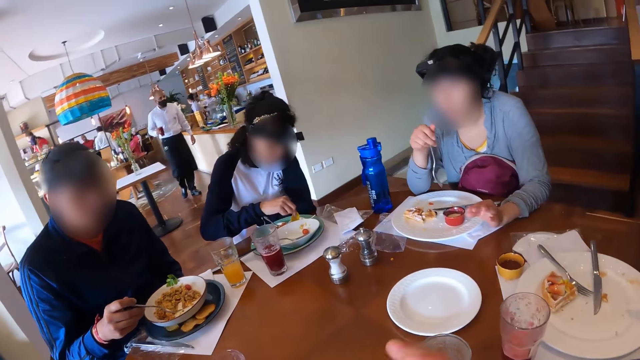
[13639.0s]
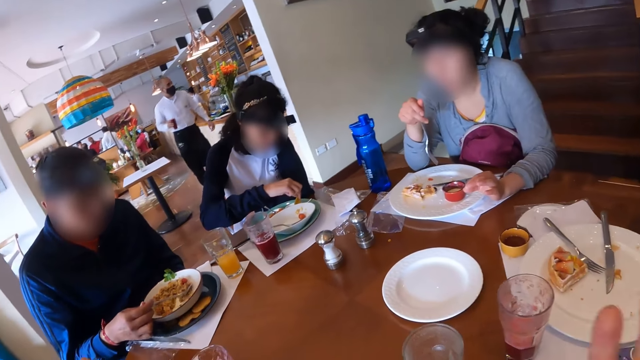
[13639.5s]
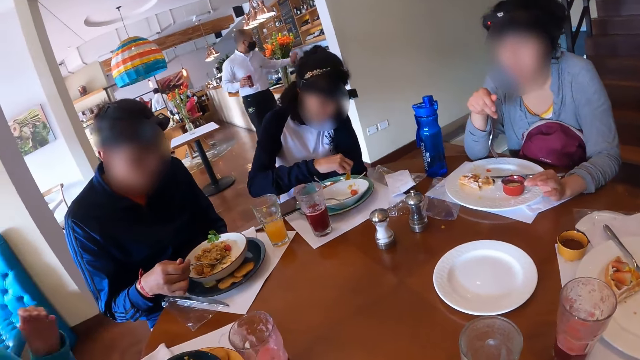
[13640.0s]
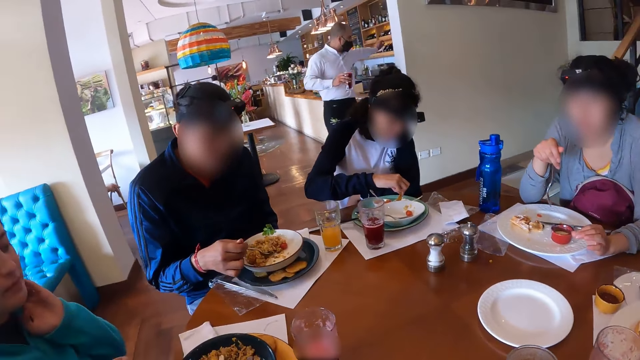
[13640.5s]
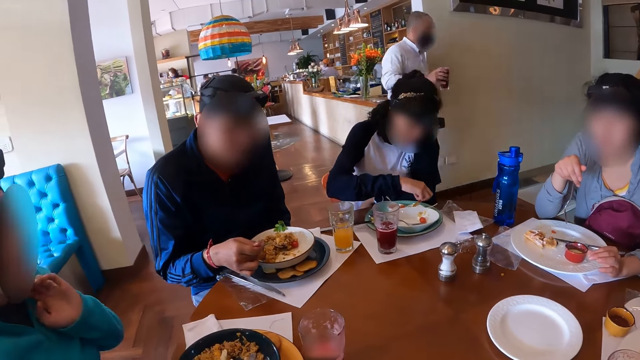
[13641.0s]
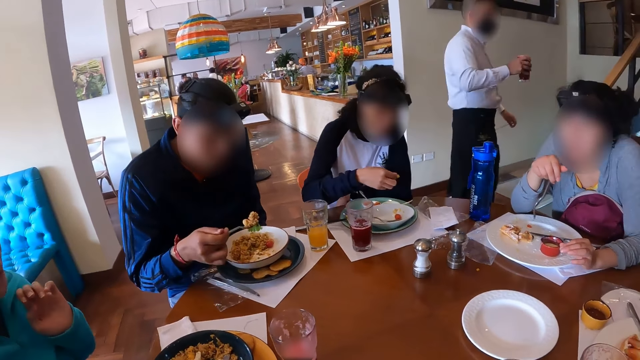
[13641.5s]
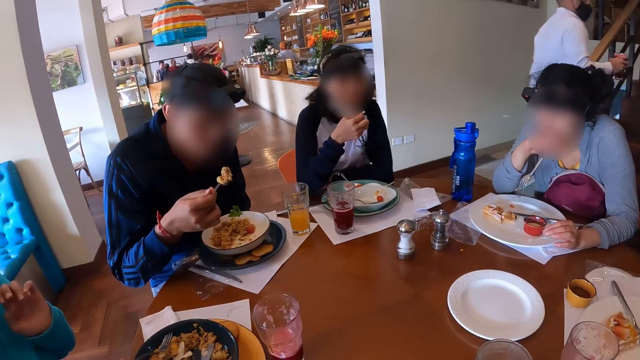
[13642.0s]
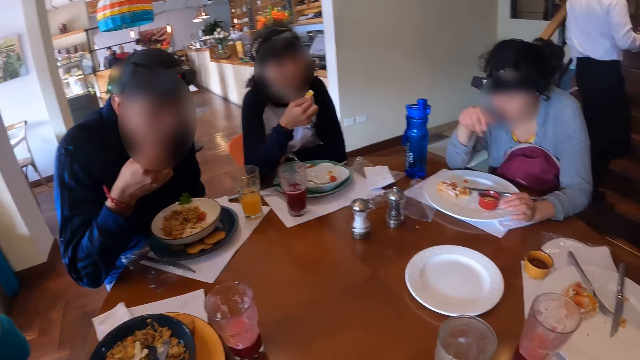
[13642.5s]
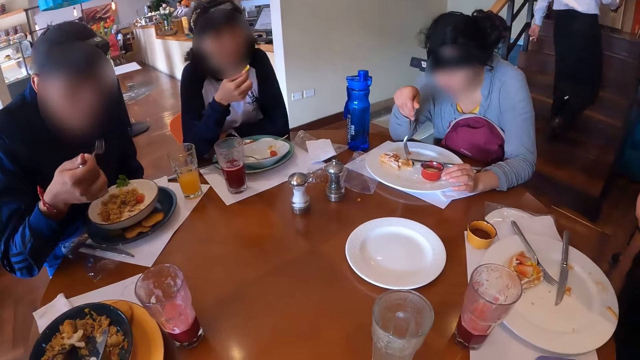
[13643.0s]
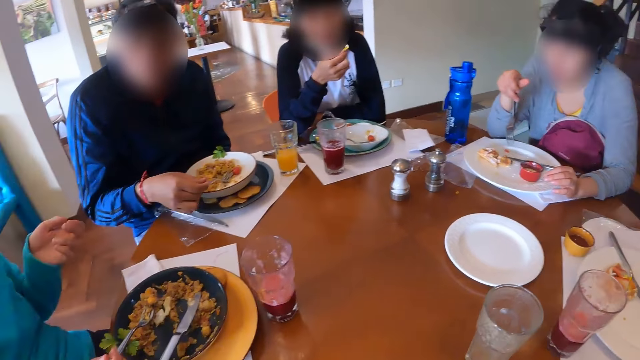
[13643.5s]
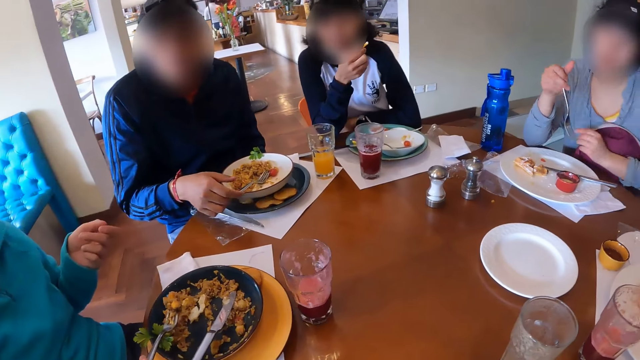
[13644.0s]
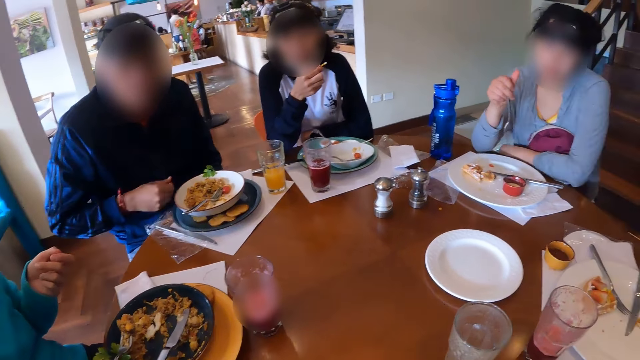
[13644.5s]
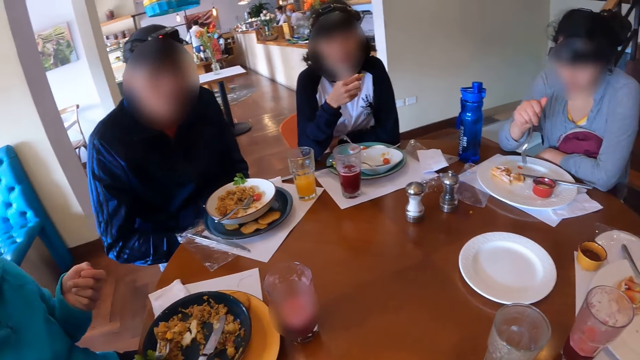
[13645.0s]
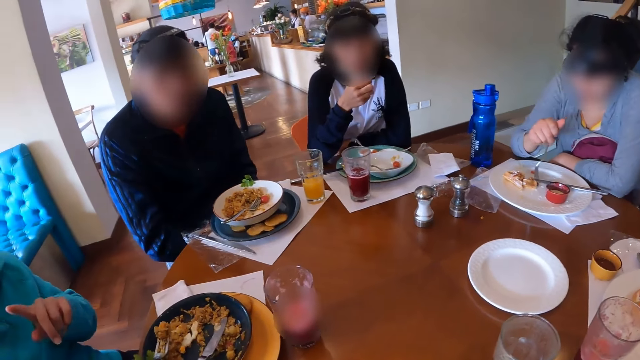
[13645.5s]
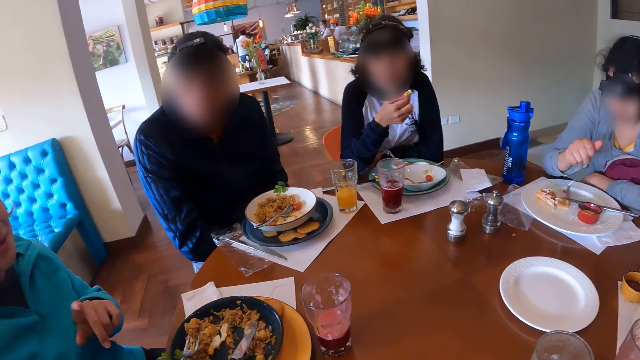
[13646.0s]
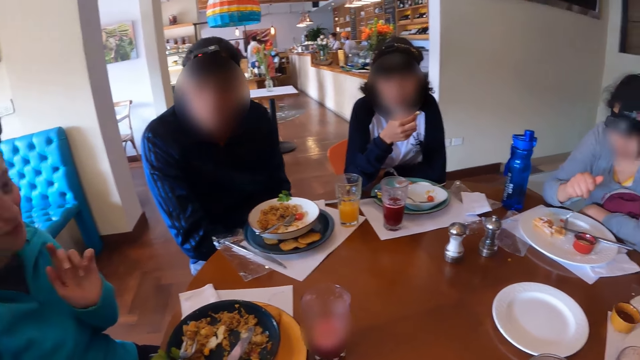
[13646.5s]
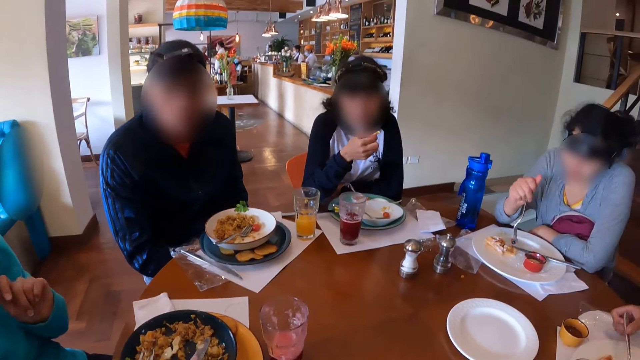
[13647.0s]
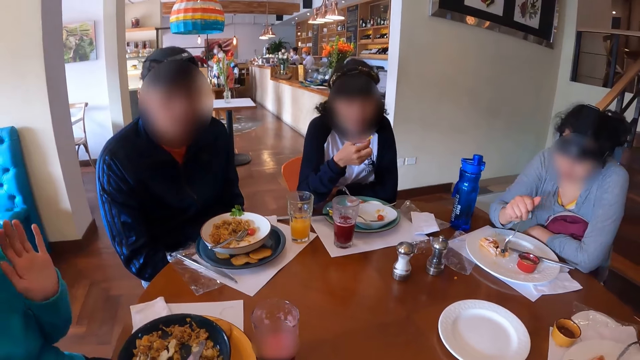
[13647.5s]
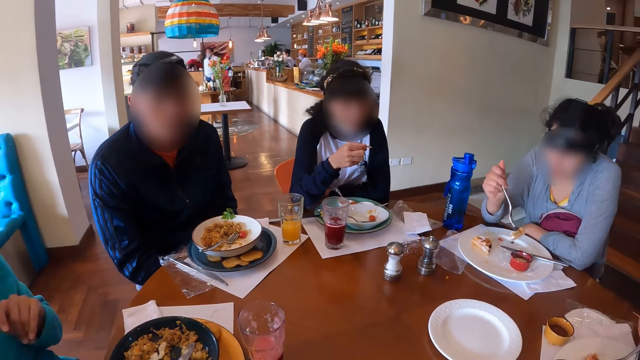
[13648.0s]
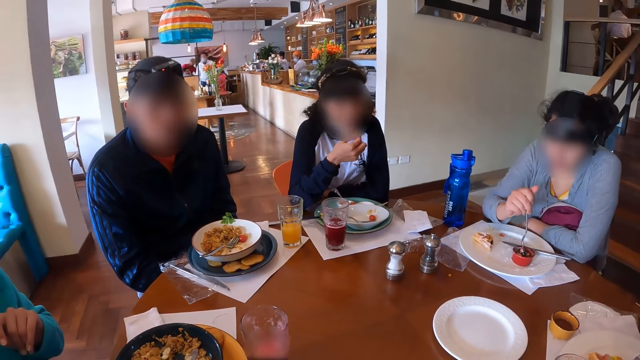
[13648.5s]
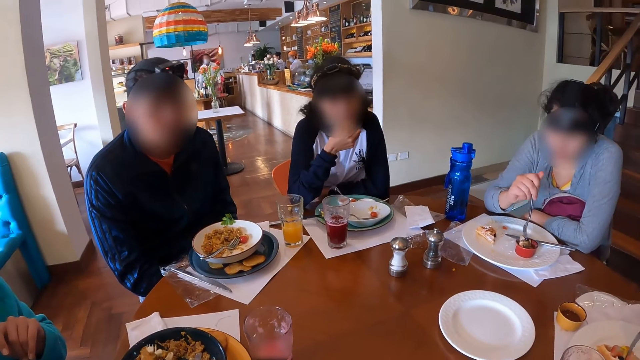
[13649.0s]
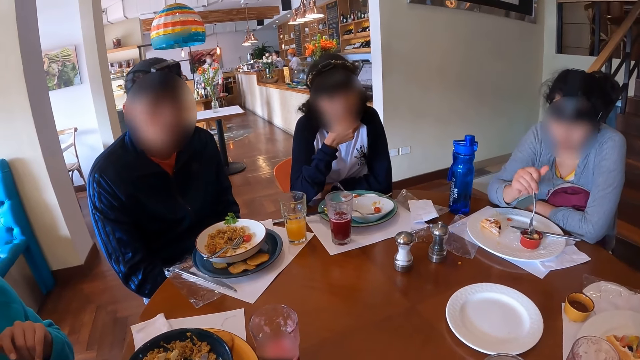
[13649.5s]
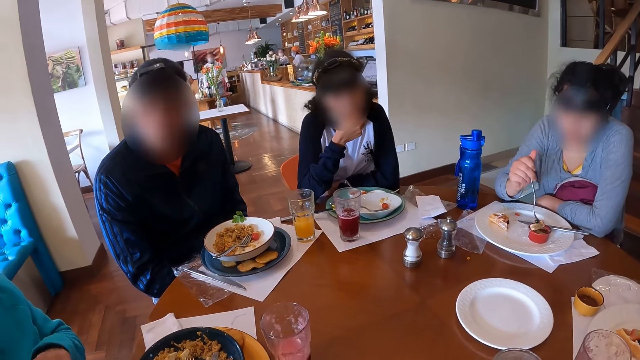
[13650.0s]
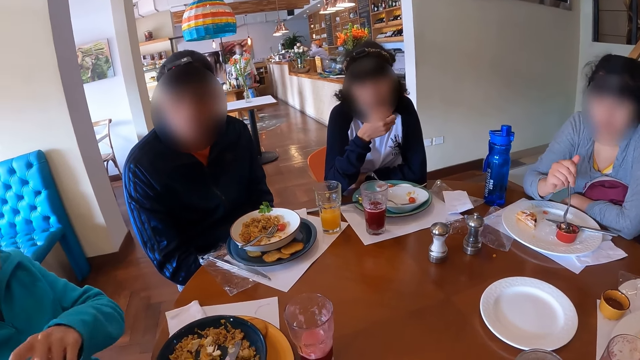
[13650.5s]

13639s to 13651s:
The camera wearer sits on the chair in the restaurant. A man scoops the pasta with the fork in his right hand from the plate on the table. A woman removes the piece of chip in her right hand from the plate on the table and eats the piece of chip in her right hand. The man eats the pasta with the fork in his right hand and drops the fork in his right hand in the plate on the table. Another woman holds the fork in her right hand. Four women sit on the chairs in the restaurant. The second woman gestures with her left hand. A third woman takes cake from the plate on the table with the fork in her right hand and dips the cake on the fork in her right hand into the red plate on the table.

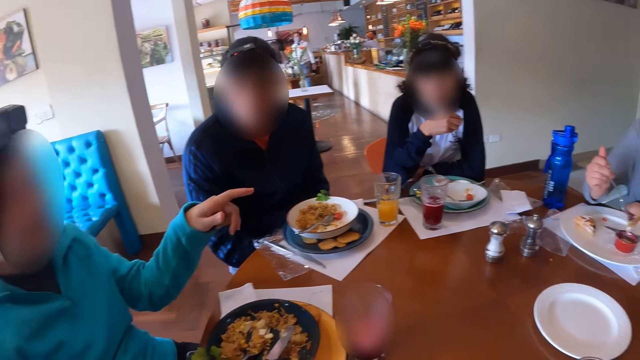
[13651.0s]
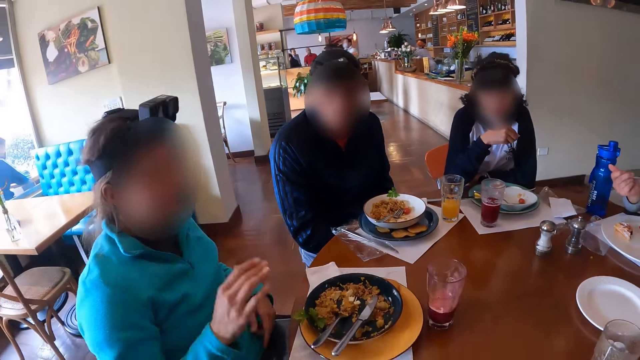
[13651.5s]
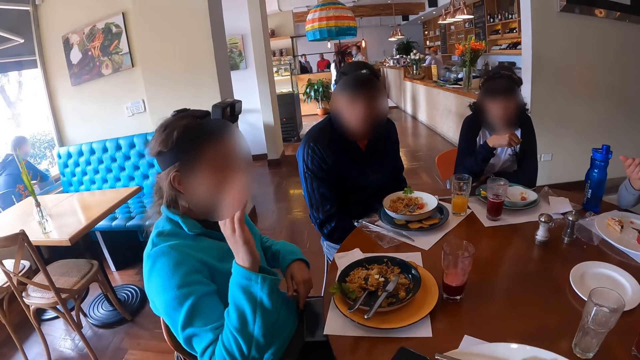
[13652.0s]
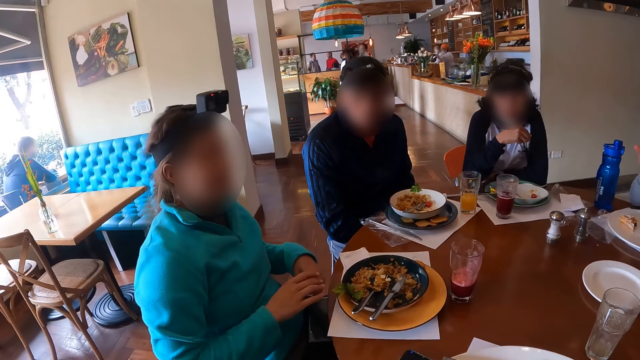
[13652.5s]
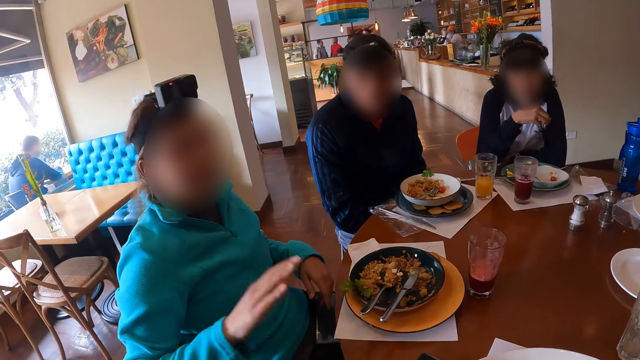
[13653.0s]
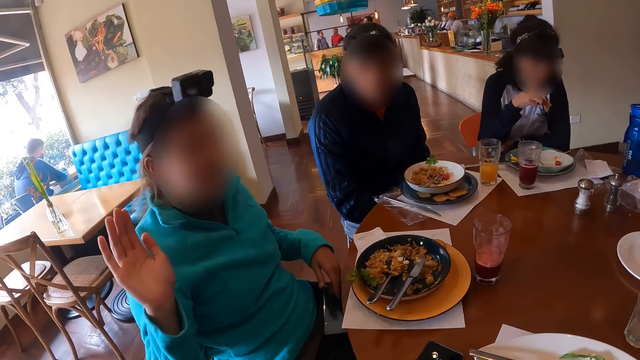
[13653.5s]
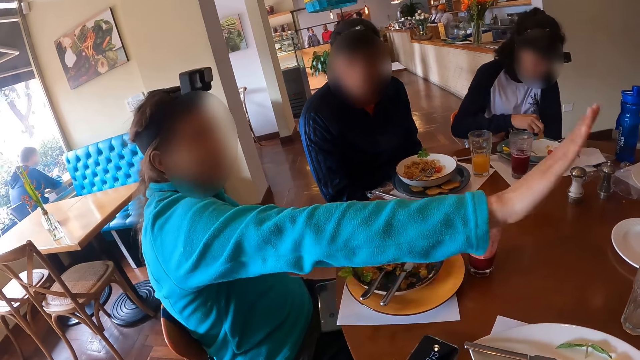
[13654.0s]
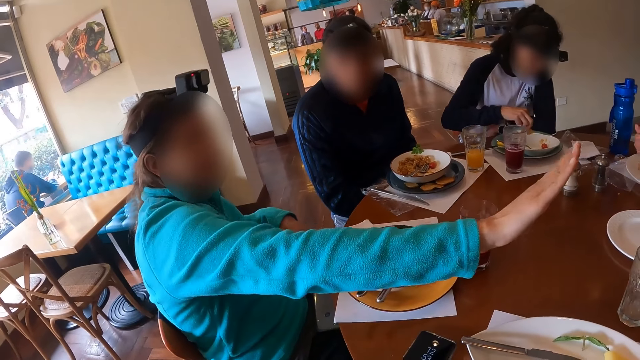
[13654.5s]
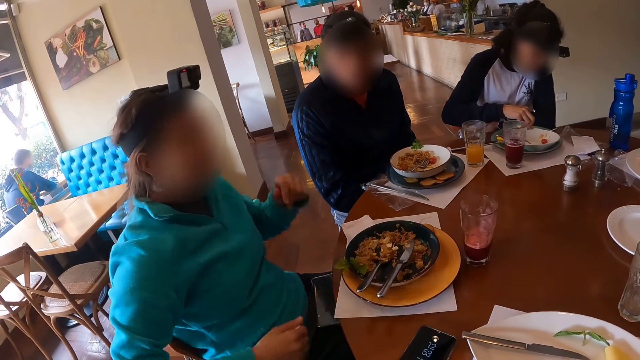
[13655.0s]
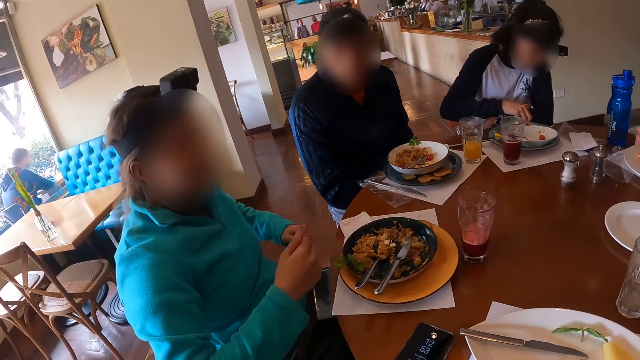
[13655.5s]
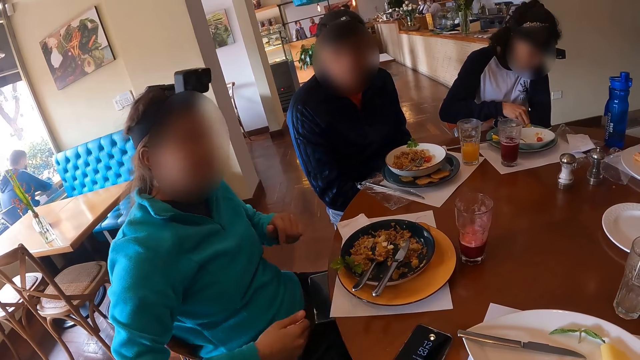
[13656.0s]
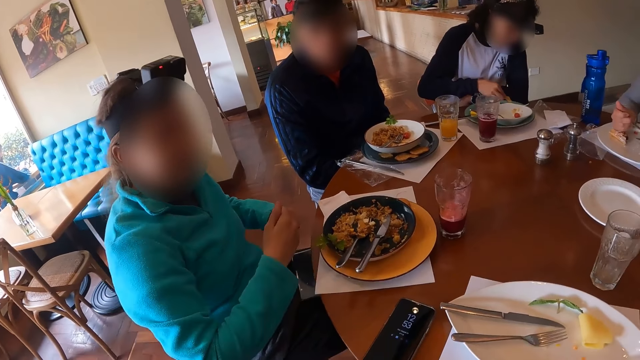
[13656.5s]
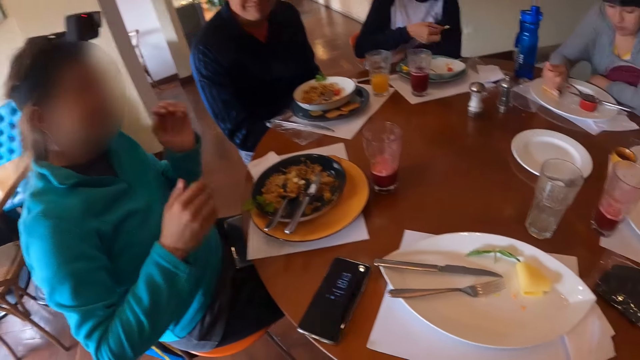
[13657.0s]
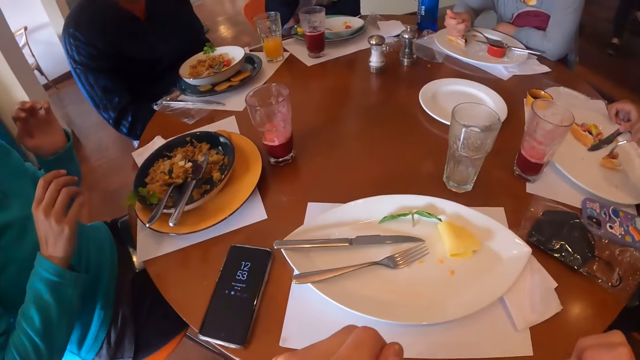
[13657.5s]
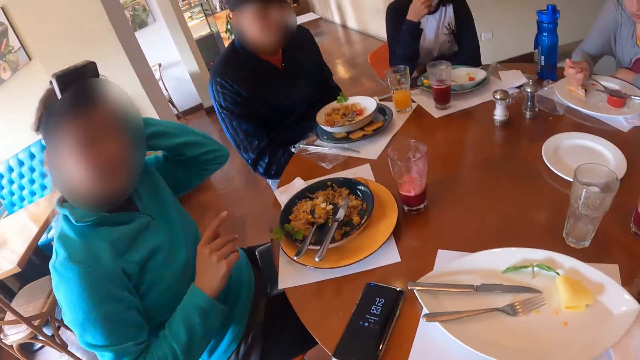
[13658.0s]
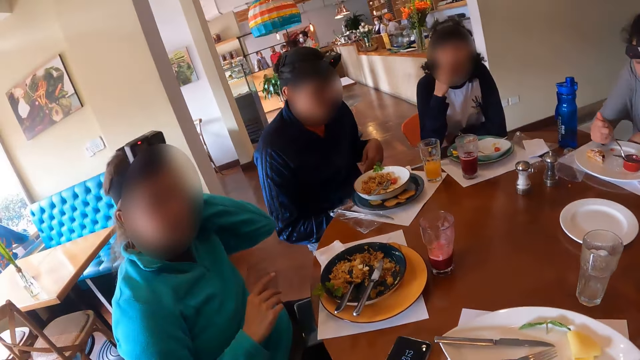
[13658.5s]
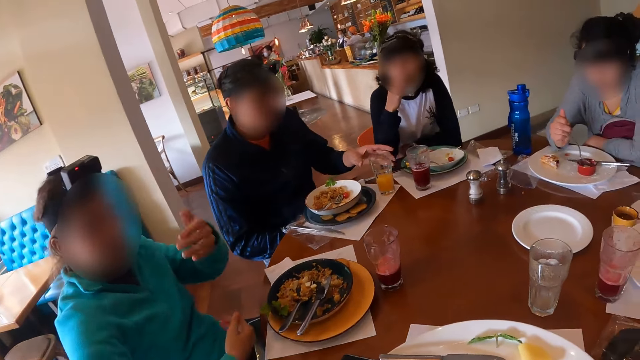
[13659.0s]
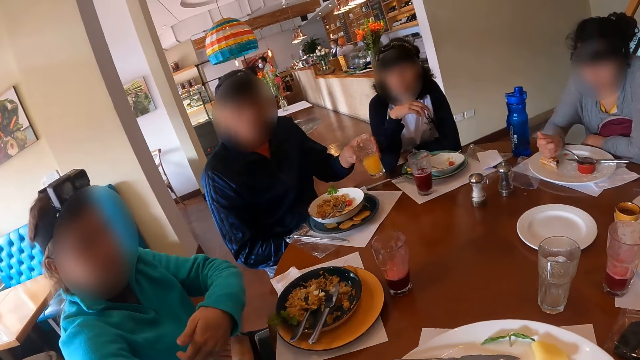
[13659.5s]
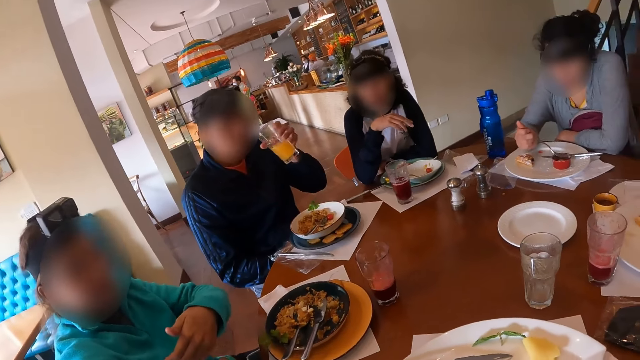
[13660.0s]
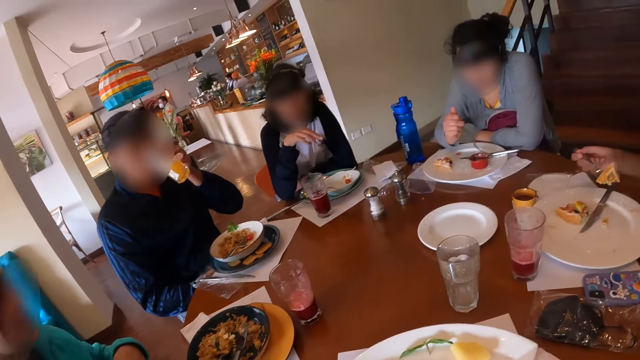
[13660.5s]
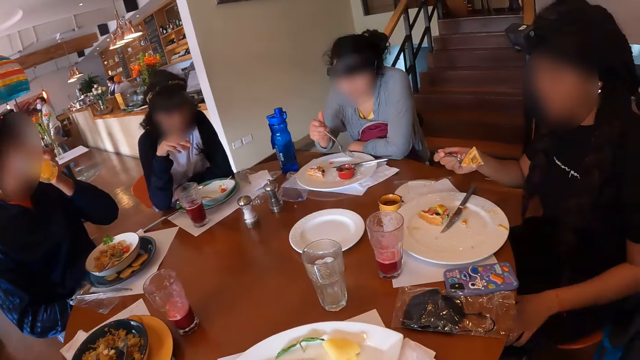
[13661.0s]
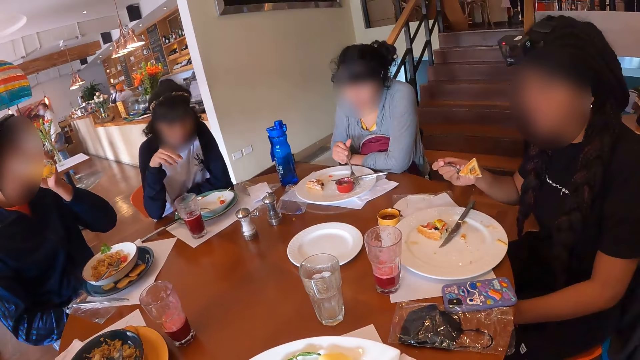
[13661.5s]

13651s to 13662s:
A woman gestures with her right hand. The woman gestures with both hands. Another woman dips the piece of chip in her right hand into the plate on the table. The other woman removes the piece of chip in her right hand from the plate on the table. The first woman adjusts the camera on her head with her left hand. A man picks the glass of juice from the table with his left hand. The first woman gestures with both hands. The man drinks from the glass of juice in his left hand.
